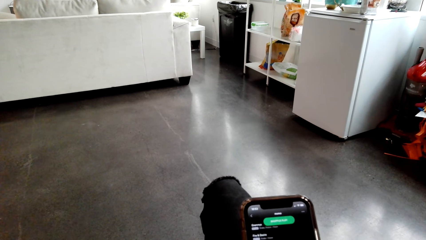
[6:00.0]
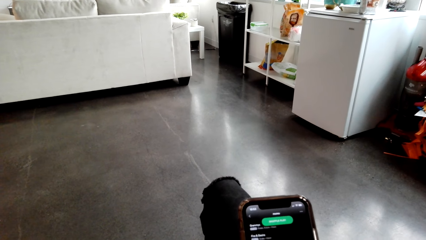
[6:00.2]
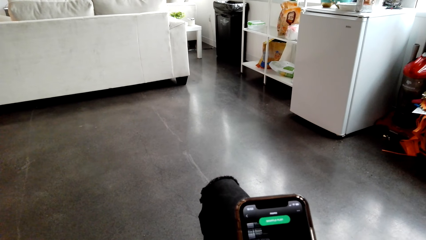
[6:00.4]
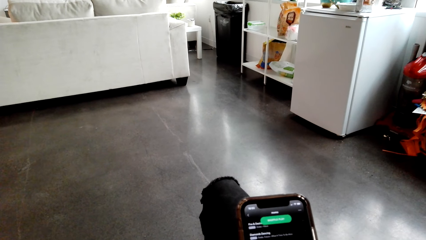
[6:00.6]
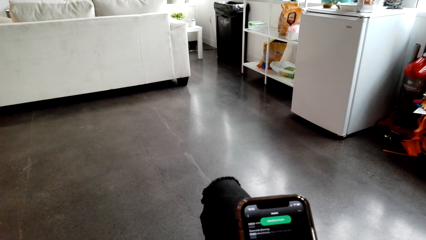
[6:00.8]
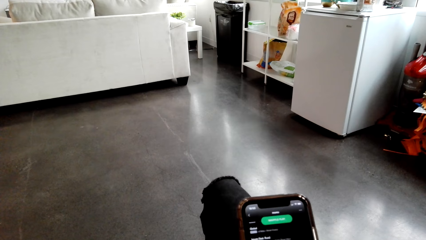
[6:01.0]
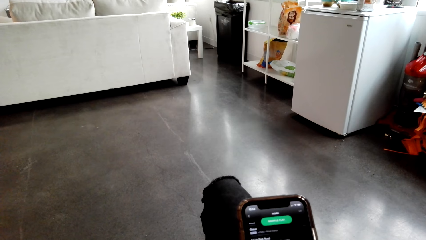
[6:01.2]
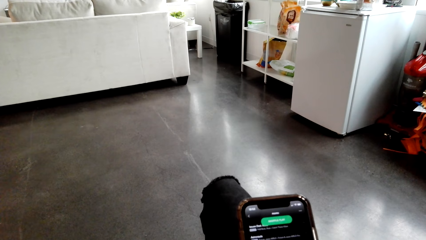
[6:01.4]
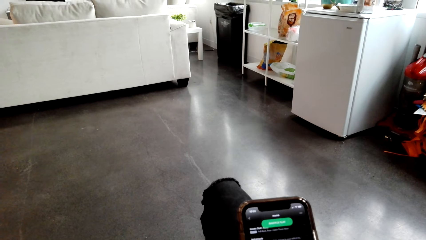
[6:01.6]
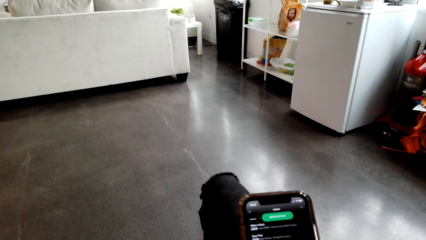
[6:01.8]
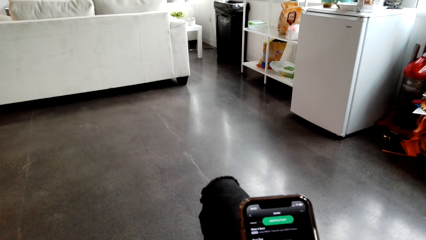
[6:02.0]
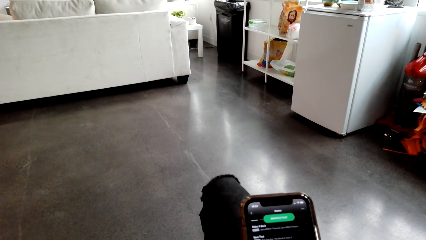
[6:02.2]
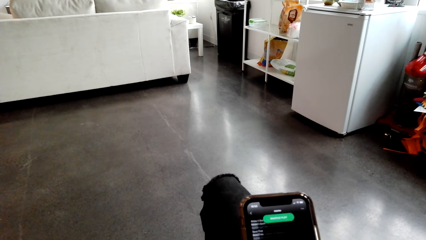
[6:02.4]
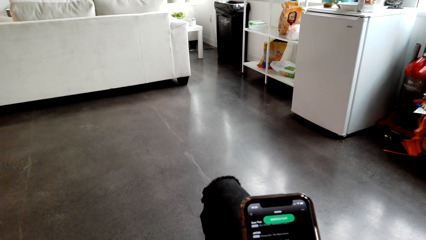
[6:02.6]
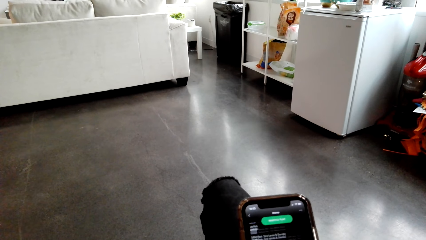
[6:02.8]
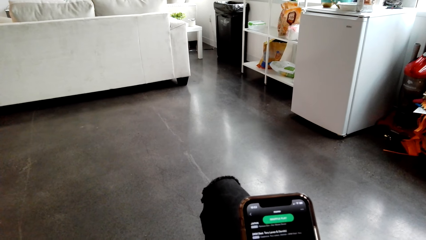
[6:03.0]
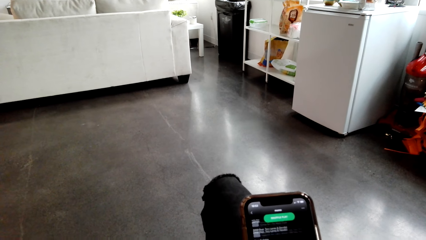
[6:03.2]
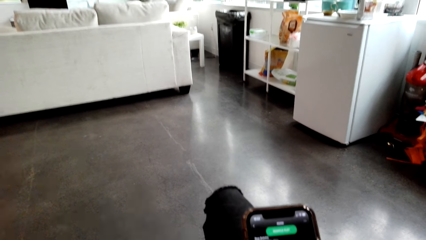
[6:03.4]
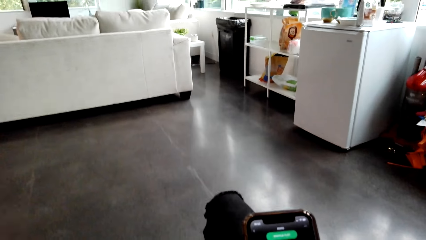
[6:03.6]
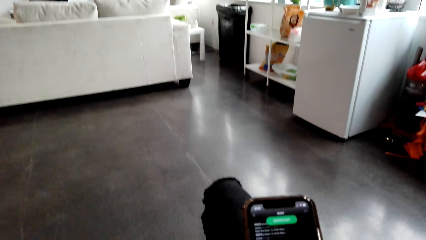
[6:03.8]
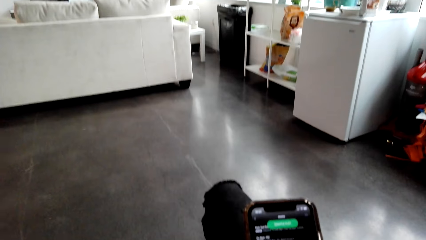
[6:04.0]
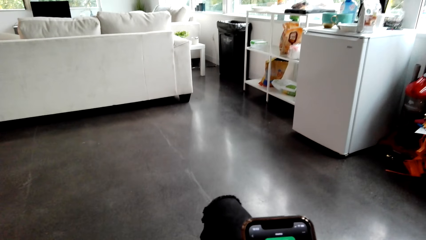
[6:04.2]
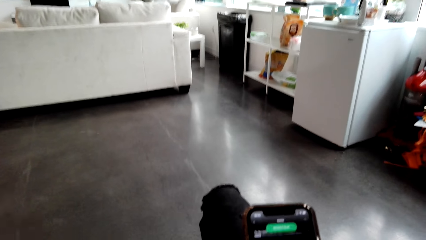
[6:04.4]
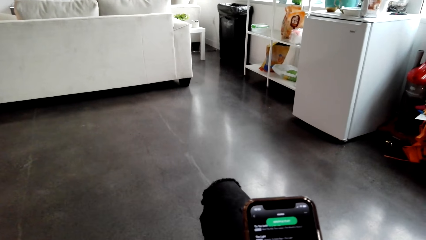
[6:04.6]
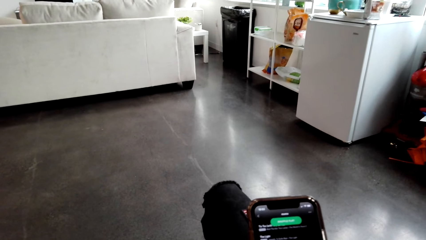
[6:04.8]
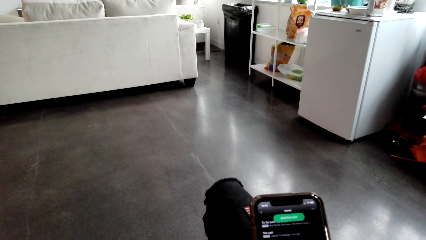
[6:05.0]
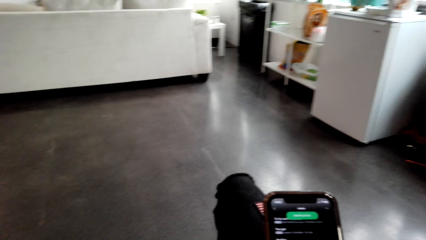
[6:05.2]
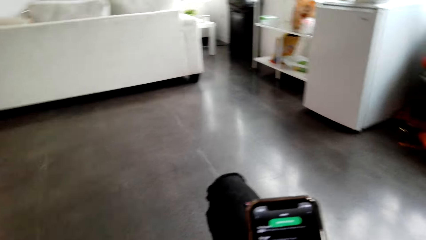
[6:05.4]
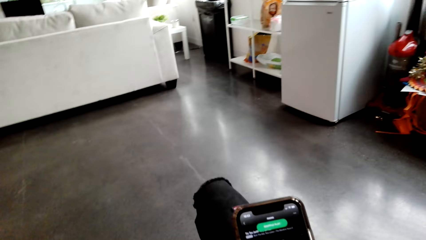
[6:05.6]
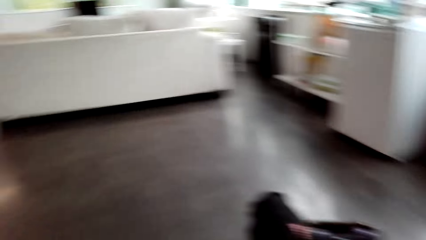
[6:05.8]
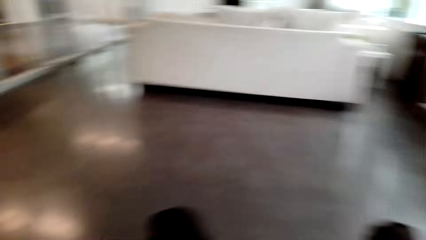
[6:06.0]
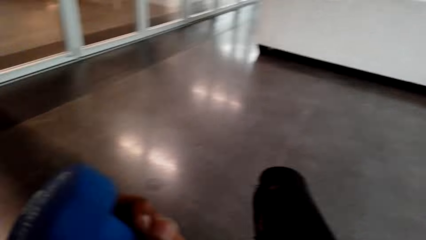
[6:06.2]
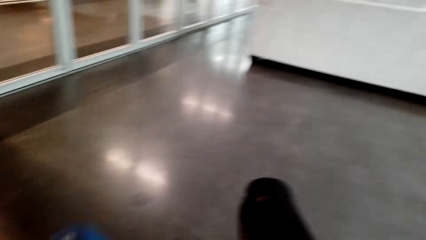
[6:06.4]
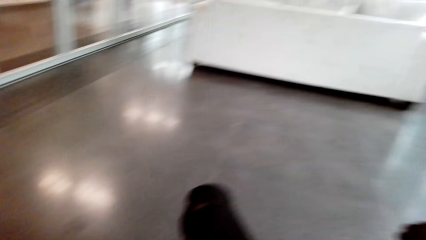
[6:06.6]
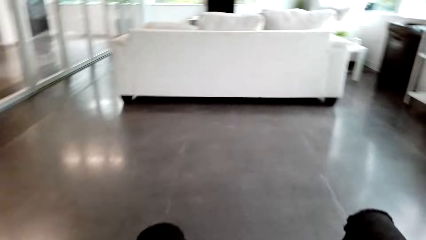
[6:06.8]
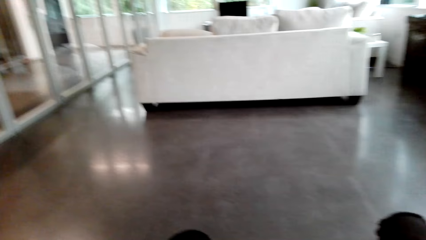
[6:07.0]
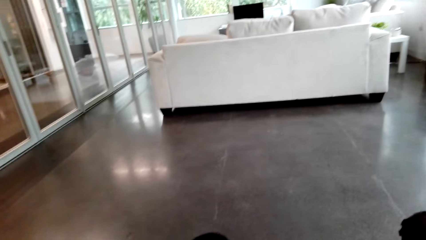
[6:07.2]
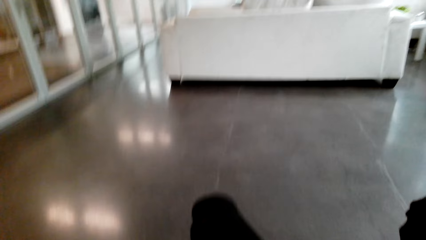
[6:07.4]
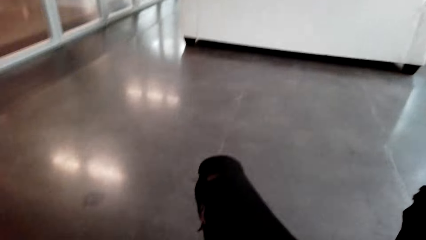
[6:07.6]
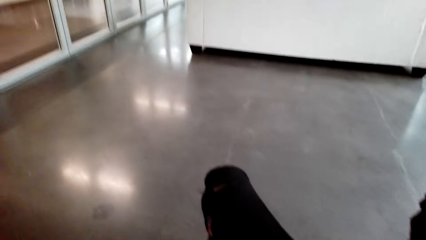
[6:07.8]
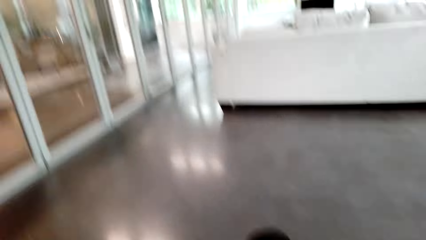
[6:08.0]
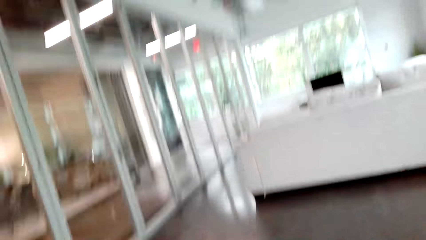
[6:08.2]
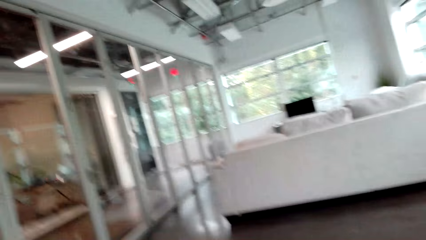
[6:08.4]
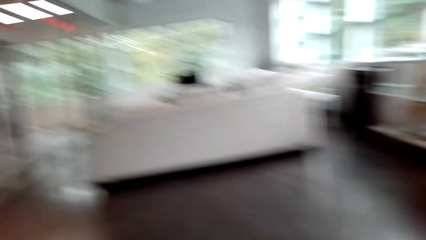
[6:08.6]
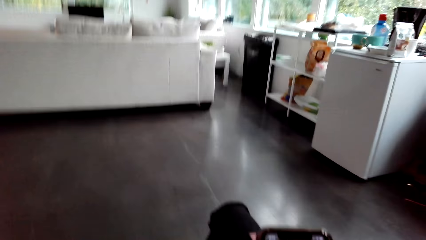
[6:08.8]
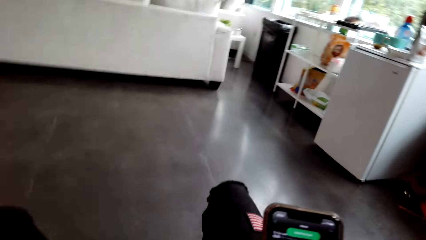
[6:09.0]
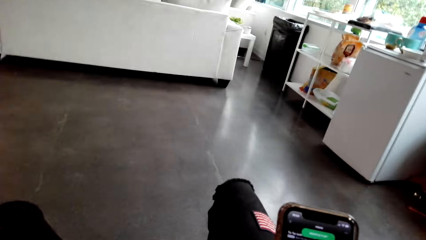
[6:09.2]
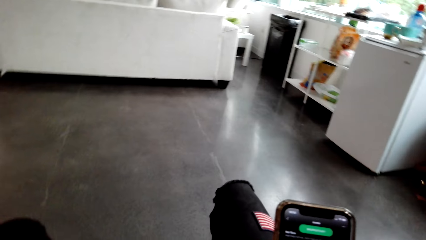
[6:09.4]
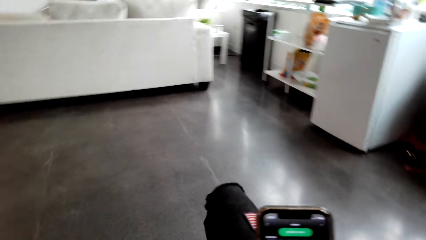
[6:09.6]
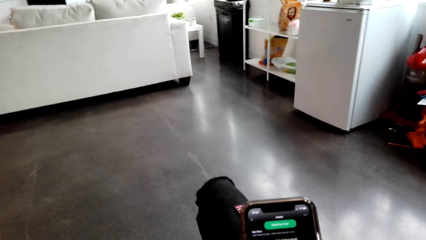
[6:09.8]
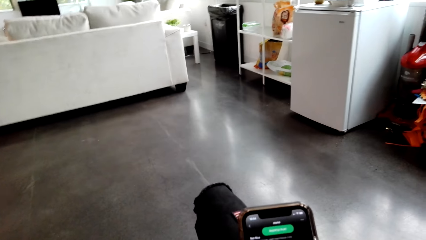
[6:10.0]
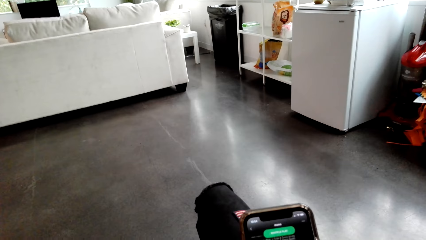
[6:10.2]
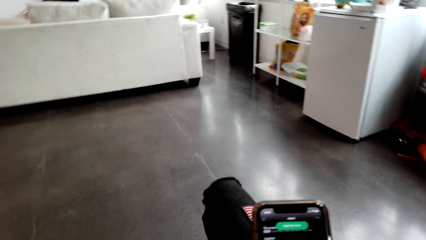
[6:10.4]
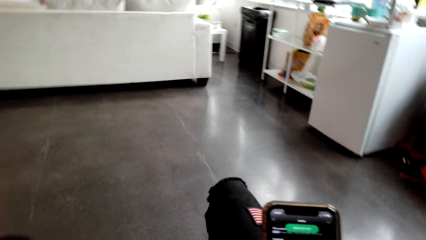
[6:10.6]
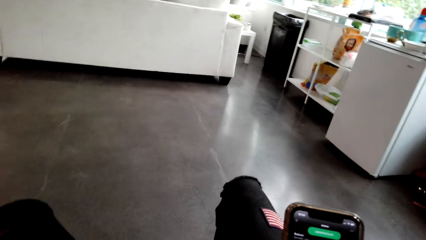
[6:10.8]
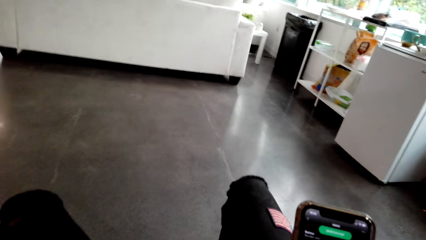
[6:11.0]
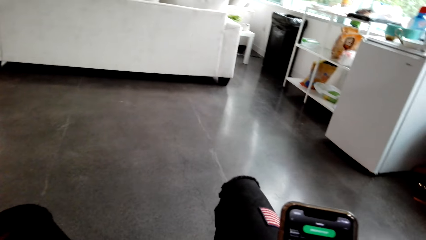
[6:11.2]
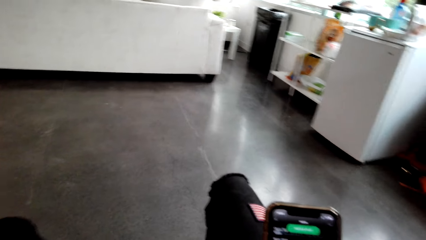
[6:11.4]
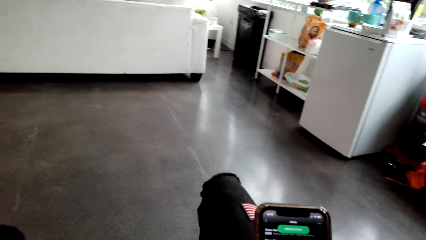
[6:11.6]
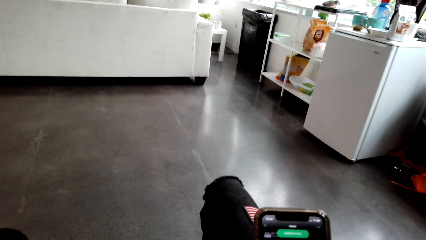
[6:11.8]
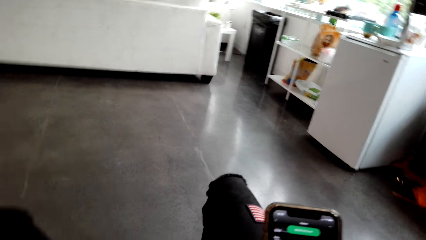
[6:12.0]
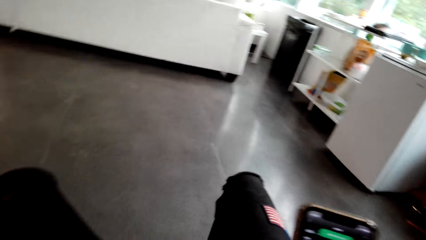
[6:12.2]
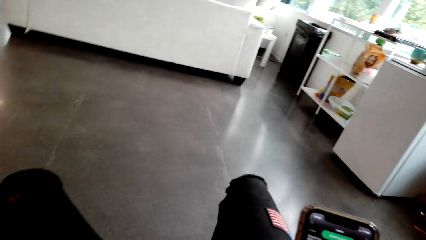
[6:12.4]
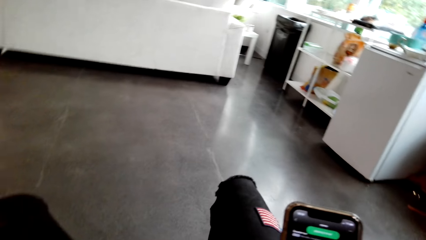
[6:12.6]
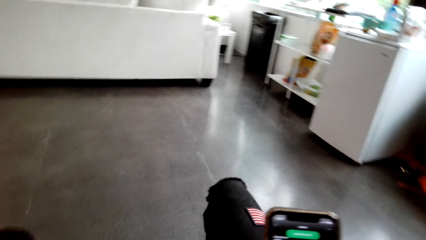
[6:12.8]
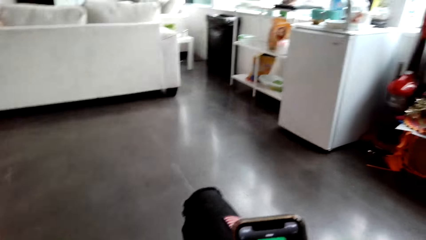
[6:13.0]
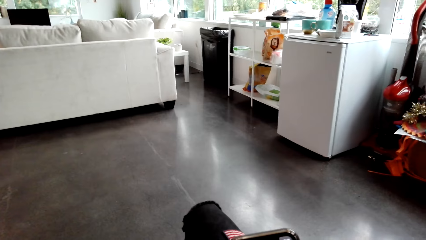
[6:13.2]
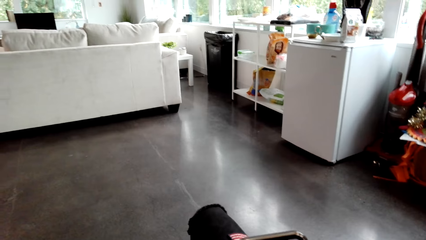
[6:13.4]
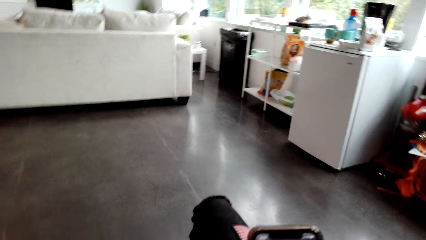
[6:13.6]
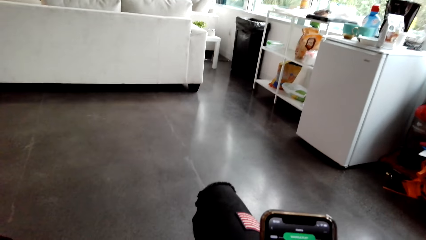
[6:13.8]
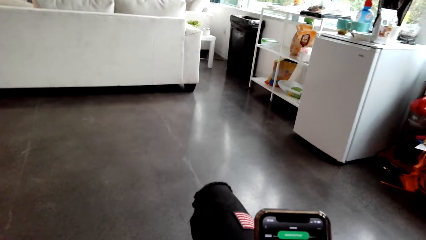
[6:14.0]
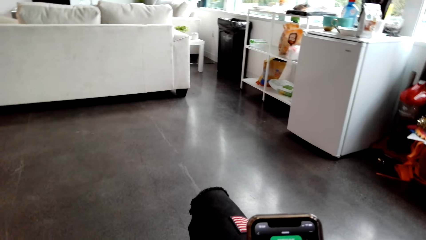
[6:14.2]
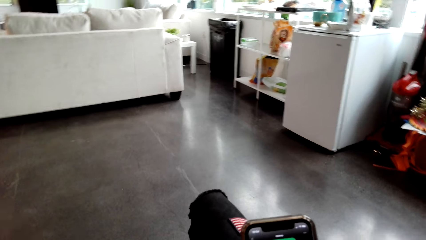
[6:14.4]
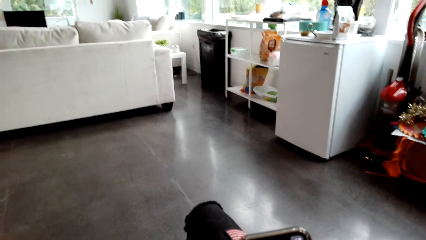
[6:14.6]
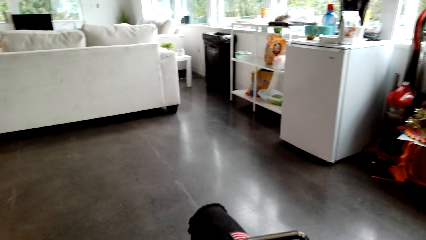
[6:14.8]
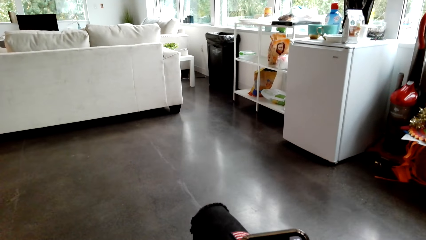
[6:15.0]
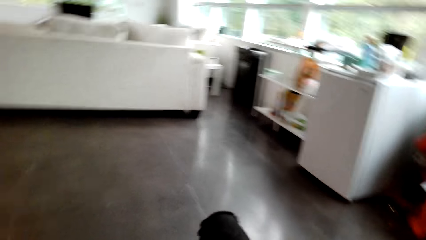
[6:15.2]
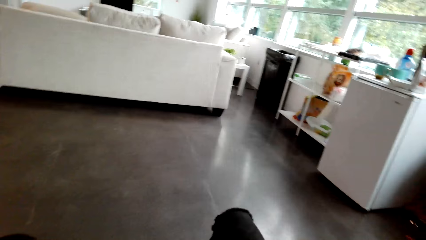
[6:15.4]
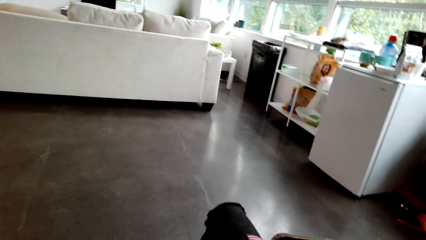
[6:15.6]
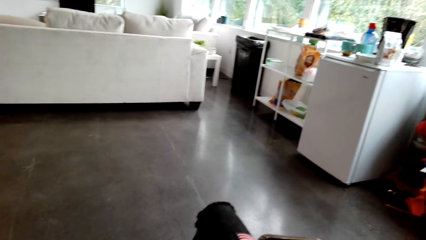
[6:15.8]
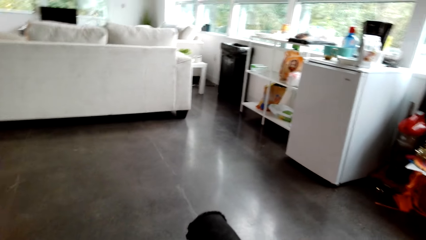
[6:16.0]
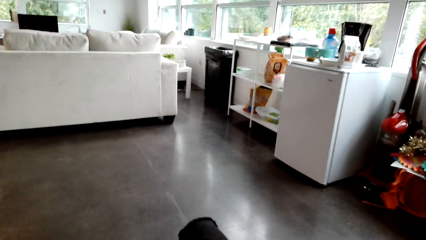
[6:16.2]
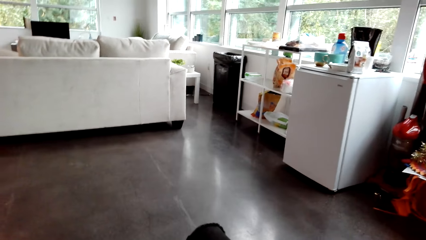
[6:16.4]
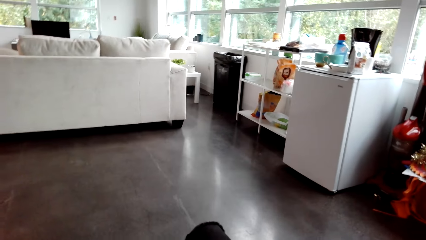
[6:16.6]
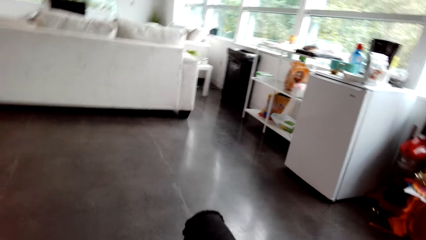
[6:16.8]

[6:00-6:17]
The camera wearer lifts a weight. They use the phone.
